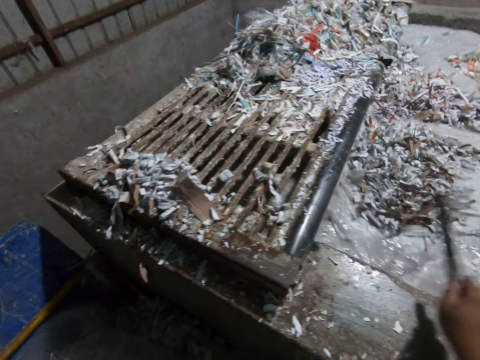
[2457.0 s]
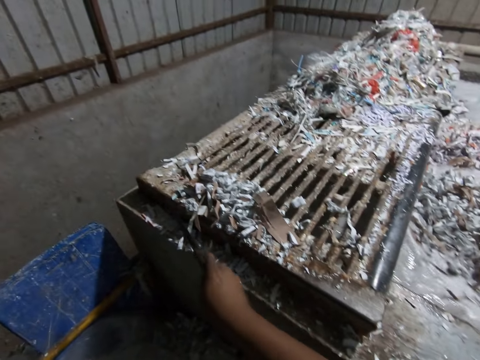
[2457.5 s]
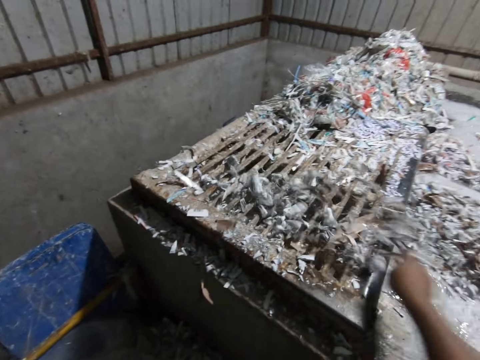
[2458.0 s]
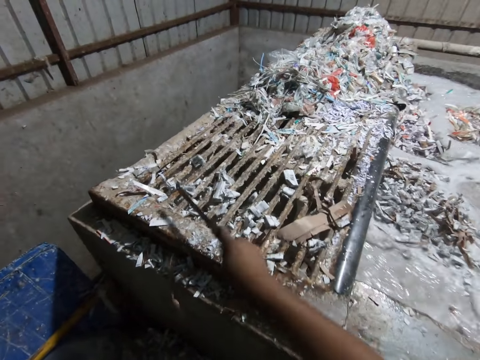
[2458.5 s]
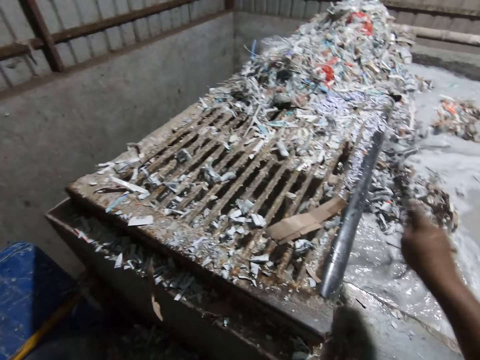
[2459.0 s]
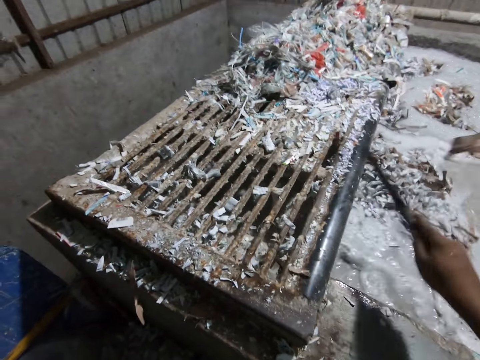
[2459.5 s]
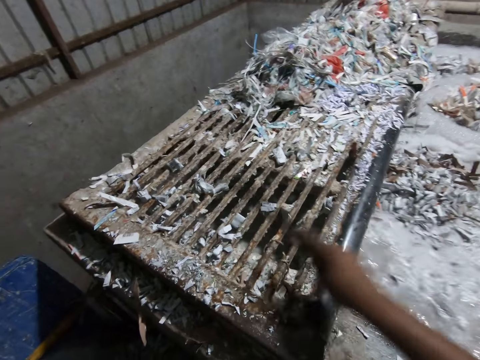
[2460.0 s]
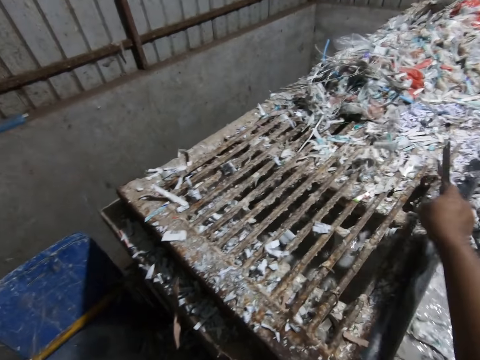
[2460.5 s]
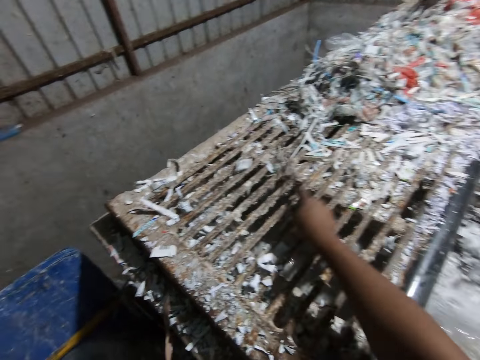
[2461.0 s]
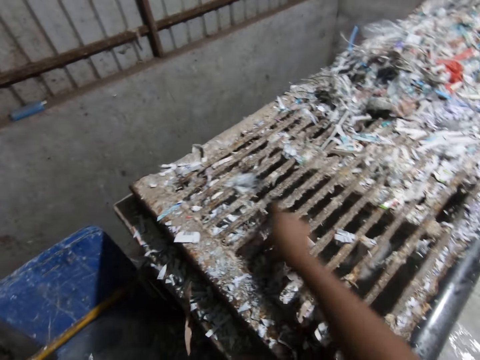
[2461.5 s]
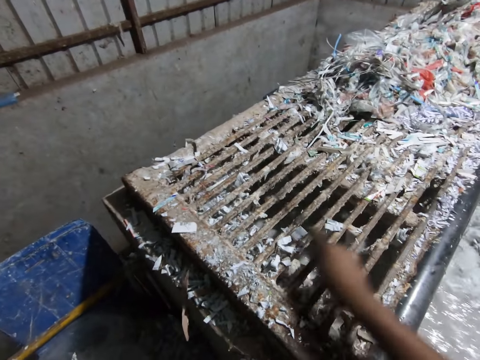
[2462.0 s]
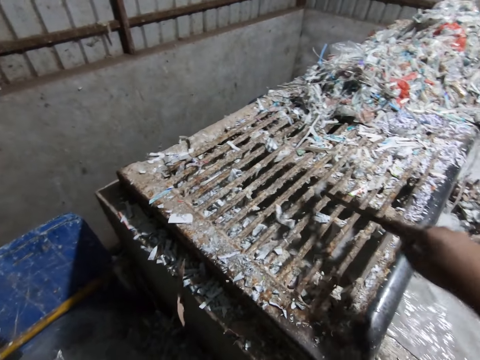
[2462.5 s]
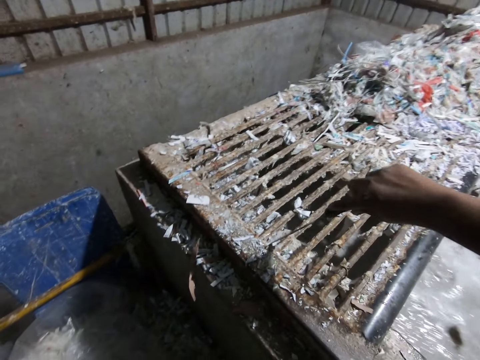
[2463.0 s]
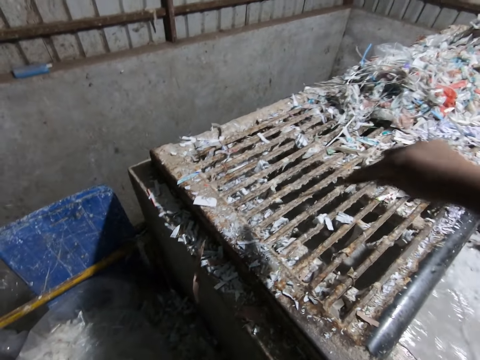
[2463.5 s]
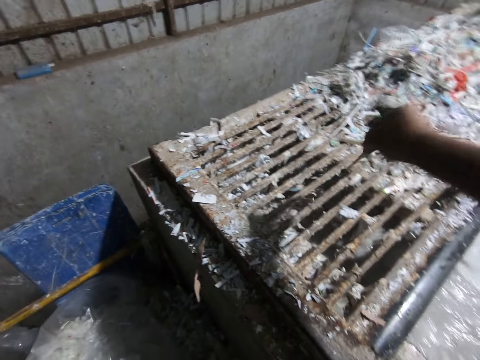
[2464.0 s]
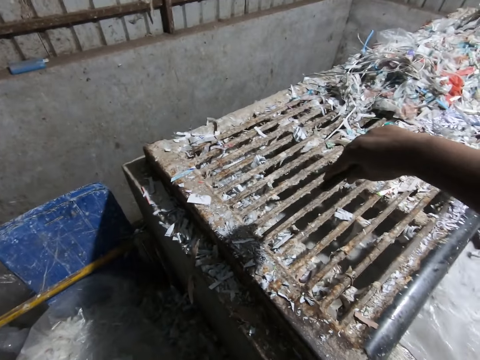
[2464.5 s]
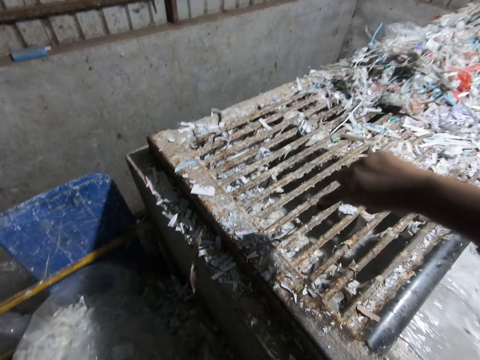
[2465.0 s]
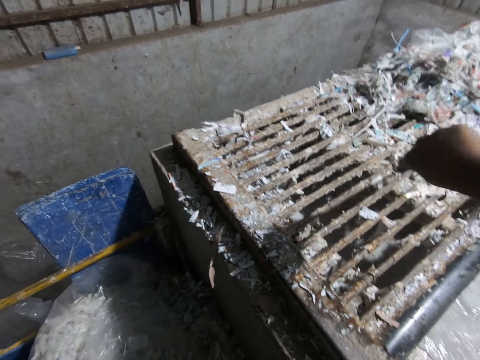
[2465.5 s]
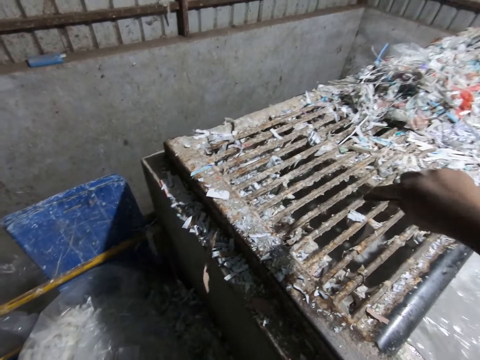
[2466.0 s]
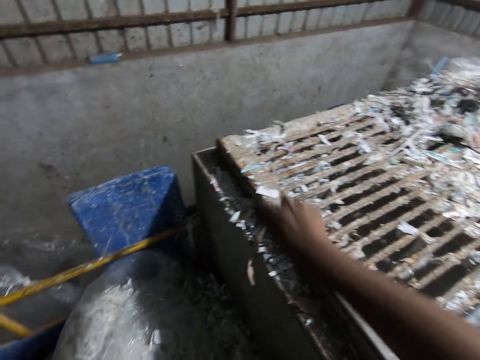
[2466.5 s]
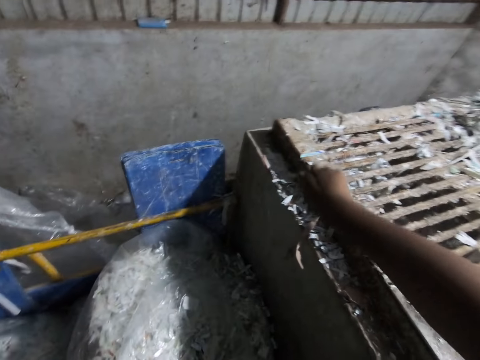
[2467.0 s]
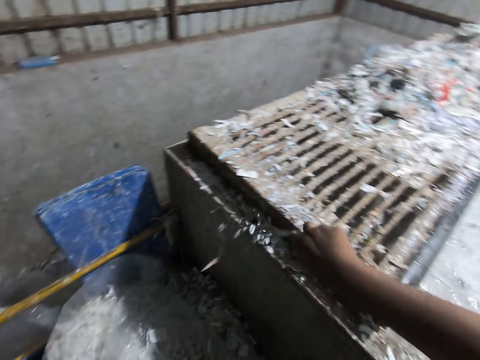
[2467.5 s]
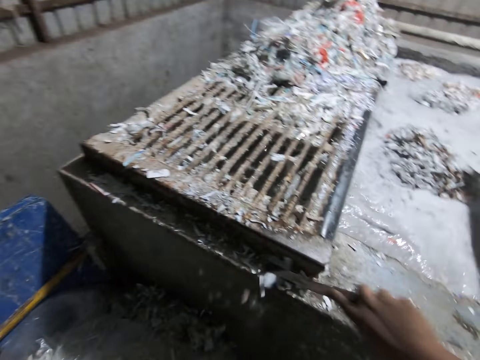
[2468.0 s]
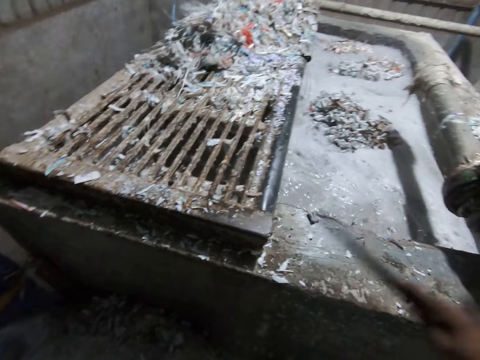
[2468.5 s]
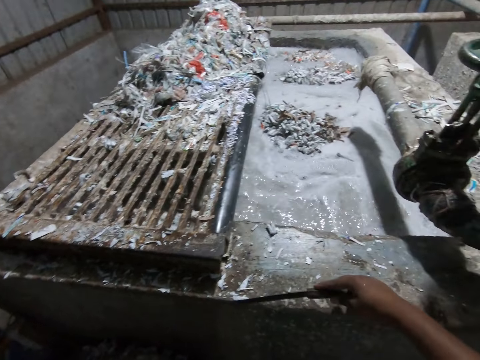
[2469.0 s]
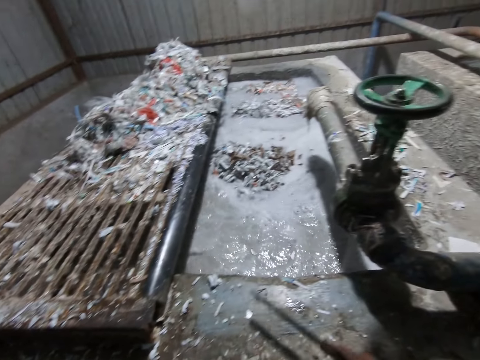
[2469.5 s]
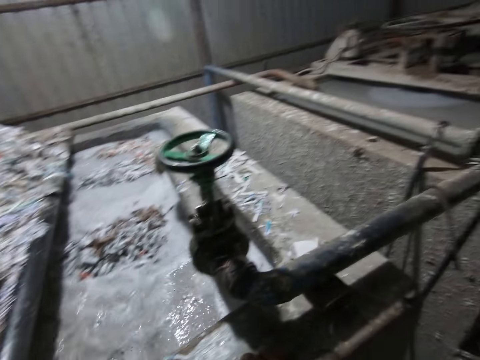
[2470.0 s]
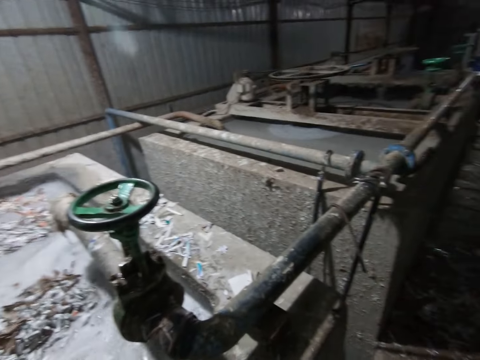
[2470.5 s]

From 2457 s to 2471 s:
The camera wearer pushes the shredded paper into the egg tray machine with the rod in his right hand. He does it again.

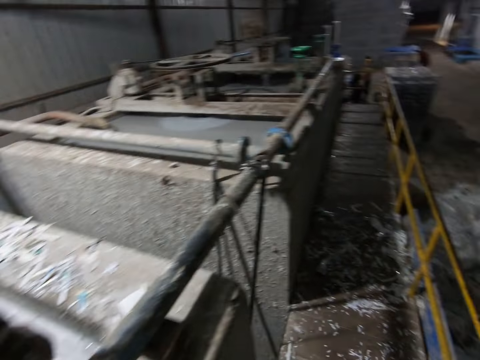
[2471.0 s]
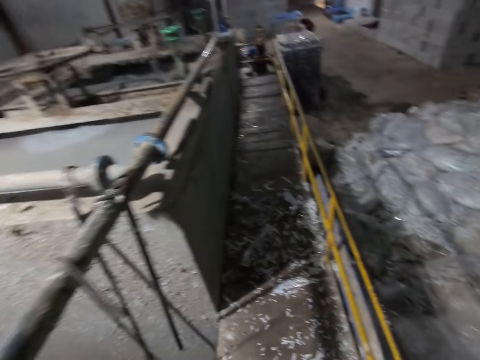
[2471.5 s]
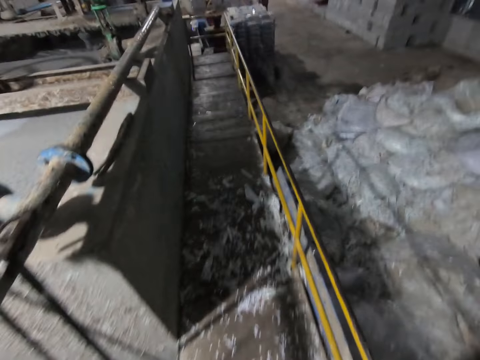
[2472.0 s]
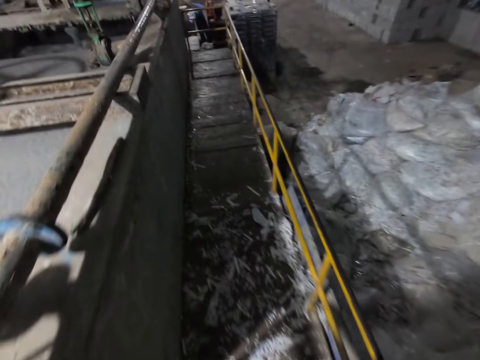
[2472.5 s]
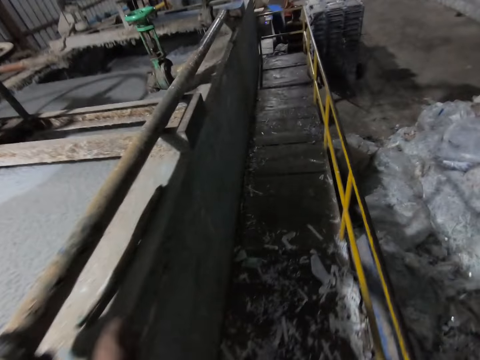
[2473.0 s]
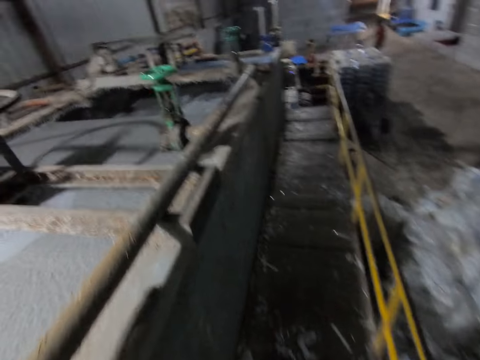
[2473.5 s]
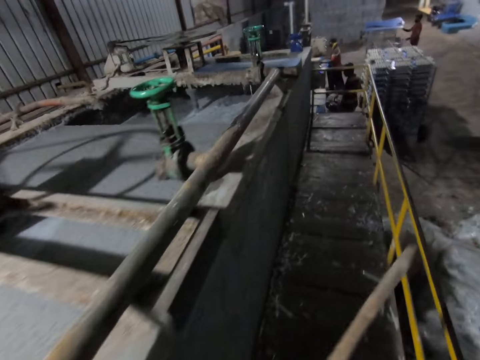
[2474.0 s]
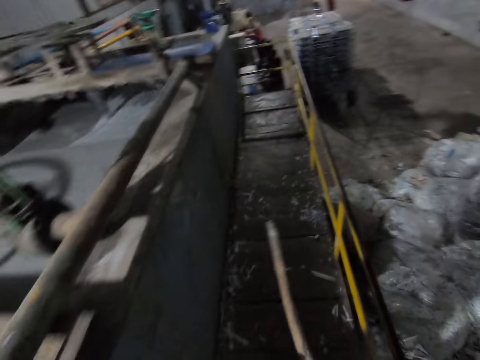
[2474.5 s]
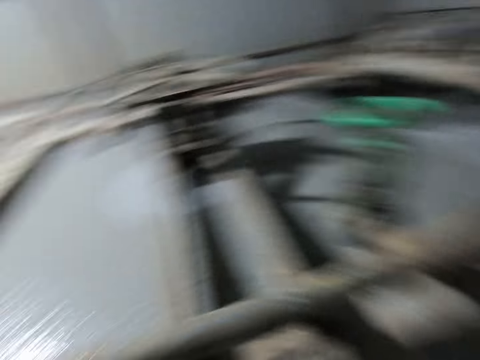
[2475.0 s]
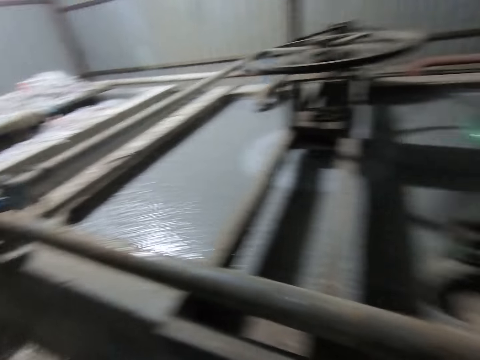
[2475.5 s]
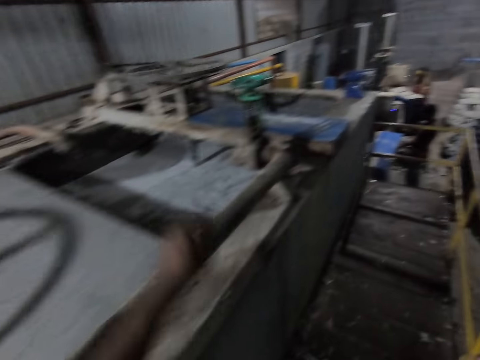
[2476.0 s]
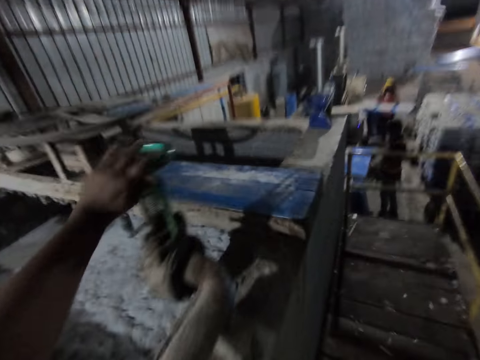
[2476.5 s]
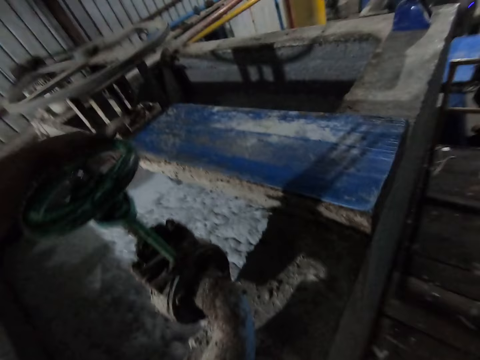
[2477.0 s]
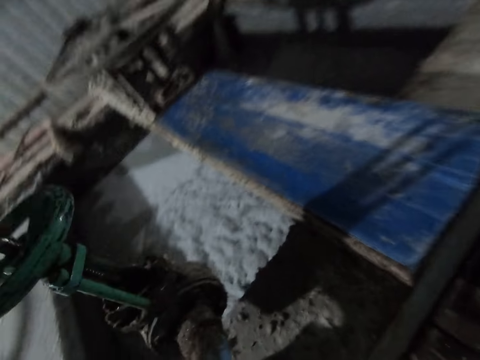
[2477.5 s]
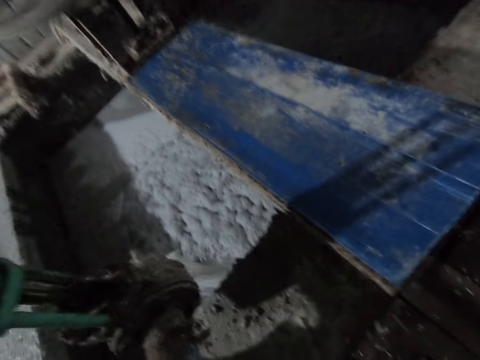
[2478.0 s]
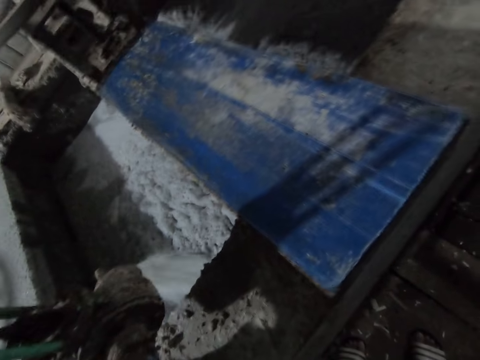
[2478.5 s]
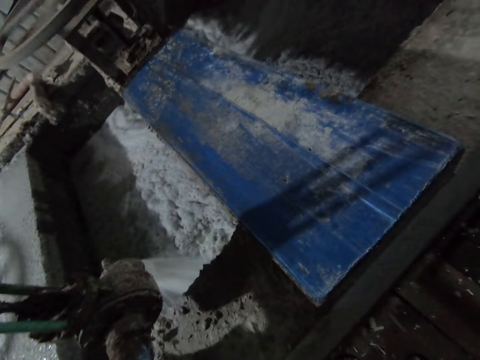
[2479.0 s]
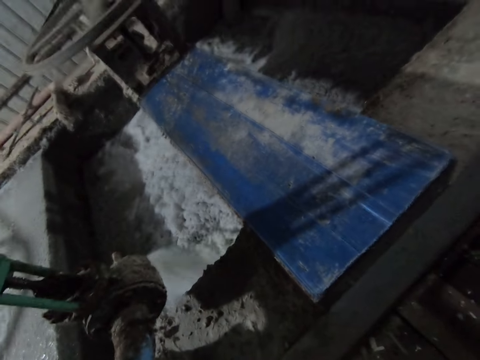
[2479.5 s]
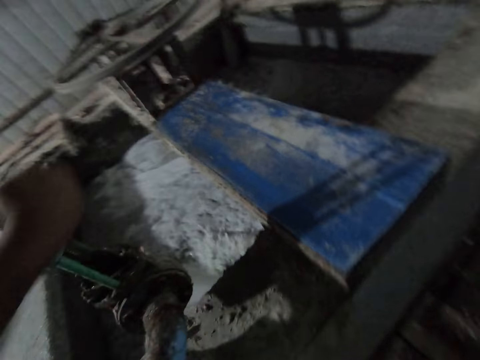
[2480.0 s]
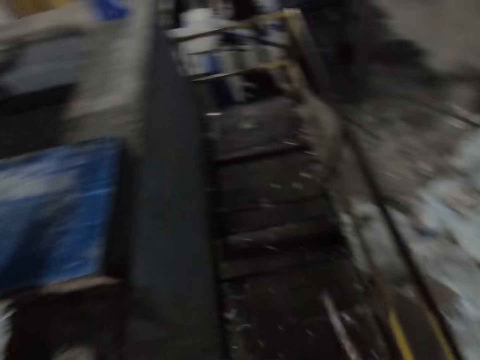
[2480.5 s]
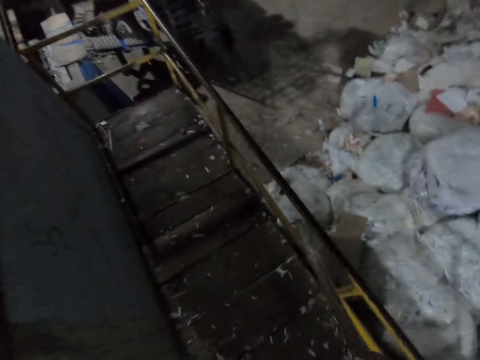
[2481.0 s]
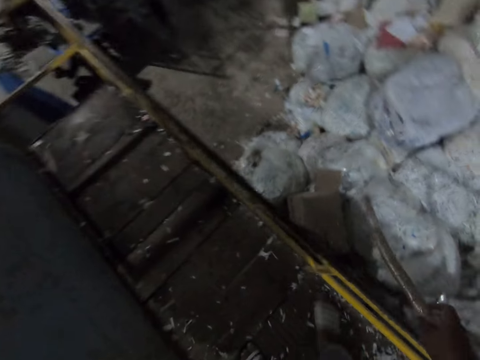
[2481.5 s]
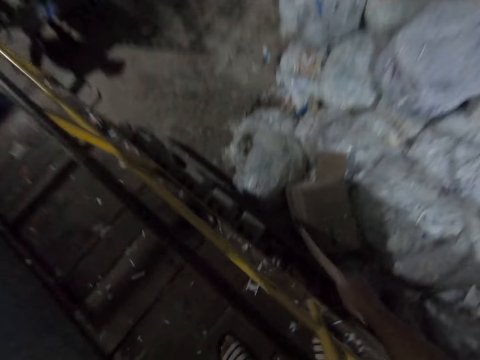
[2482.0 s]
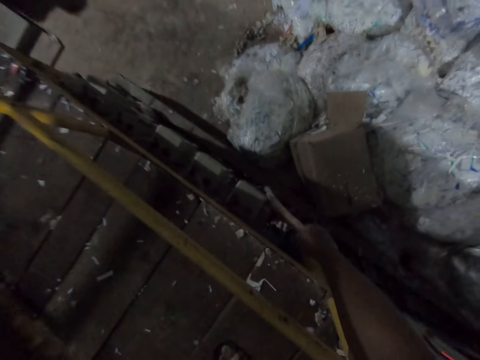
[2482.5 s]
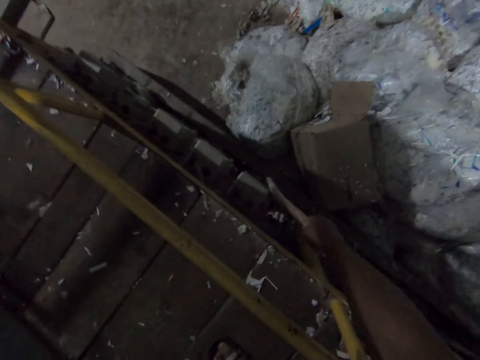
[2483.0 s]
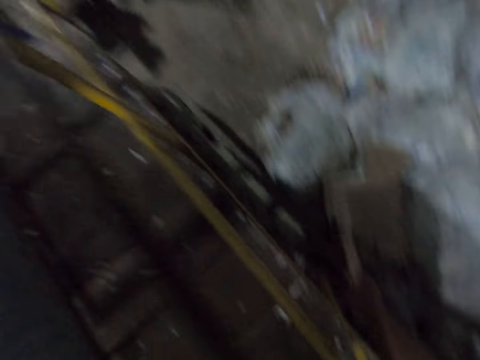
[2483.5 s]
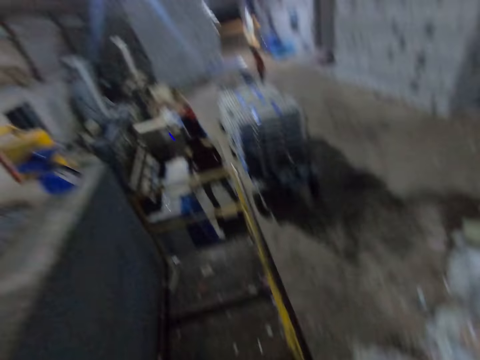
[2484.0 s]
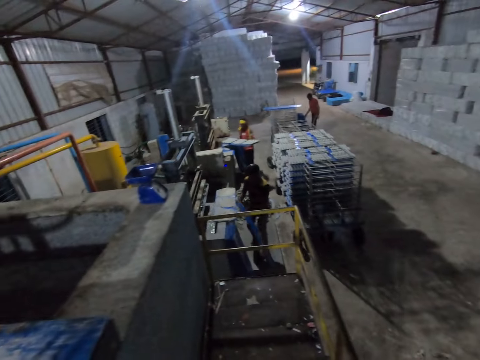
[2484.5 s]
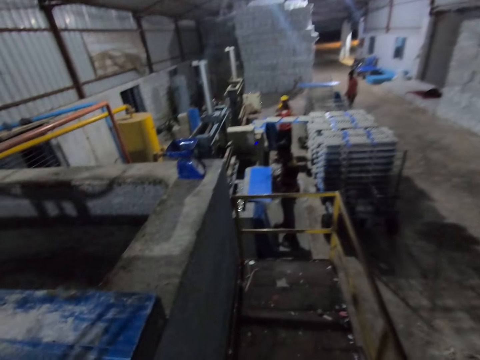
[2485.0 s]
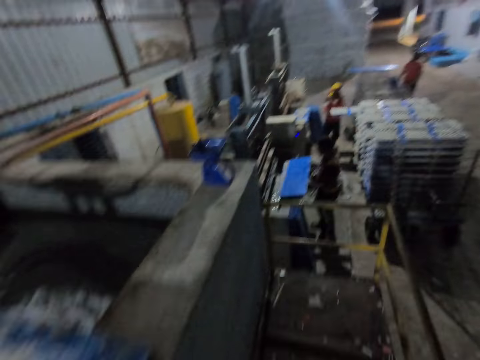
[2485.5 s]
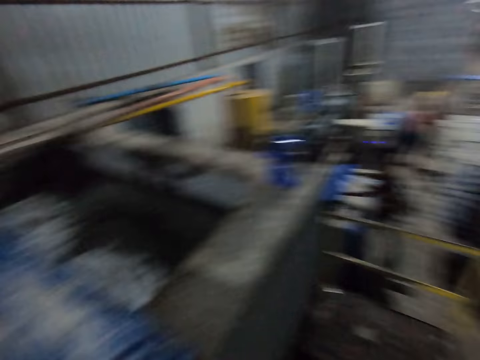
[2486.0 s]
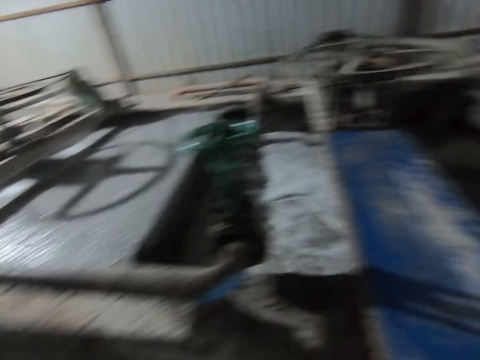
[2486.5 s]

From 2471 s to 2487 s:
A person moves close to the bags. Another person puts aside the iron sheet. A third person arranges the craft board. The camera wearer opens a valve of dirty water with his left hand. He moves the hand with wood aside. He hits a switch with the rod in his right hand. He moves the nut with the wood. A man lifts a tray of egg crates with his hands. Another man lifts a tray from the ground with his right hand. The first person arranges the craft board. The other man drops the tray in his hands into an egg tray machine. The first man inserts the tray of egg crates in his hands into a rack. The second person puts the craft board aside. The third person moves the craft board aside.
